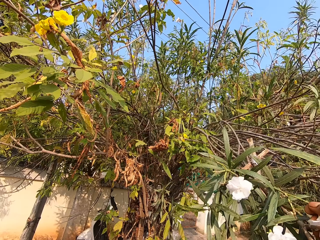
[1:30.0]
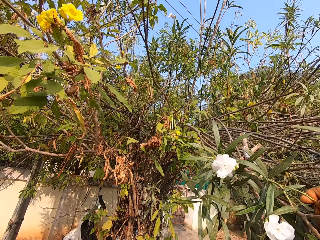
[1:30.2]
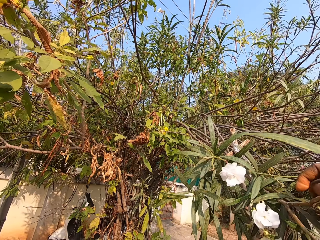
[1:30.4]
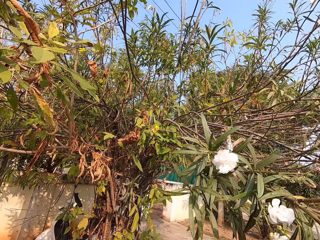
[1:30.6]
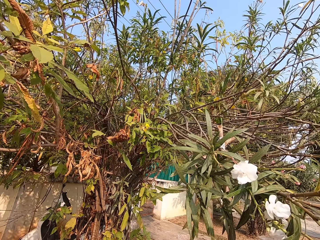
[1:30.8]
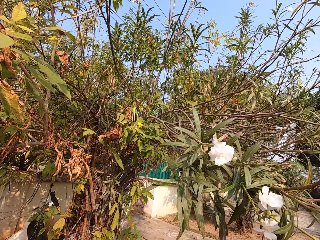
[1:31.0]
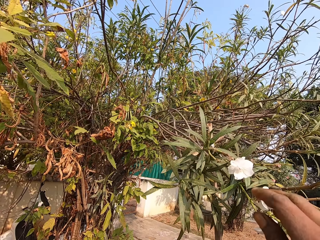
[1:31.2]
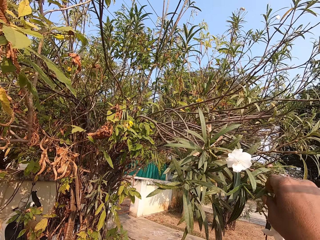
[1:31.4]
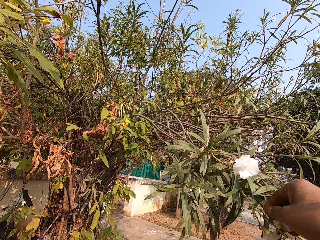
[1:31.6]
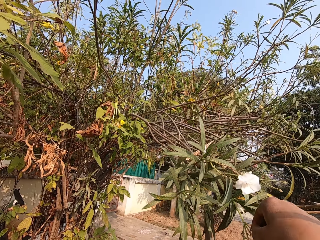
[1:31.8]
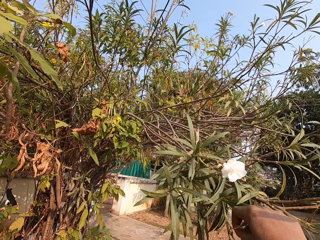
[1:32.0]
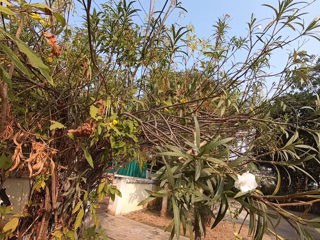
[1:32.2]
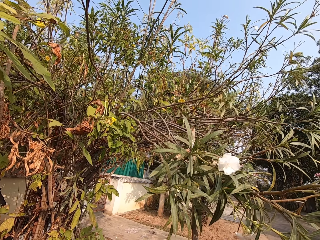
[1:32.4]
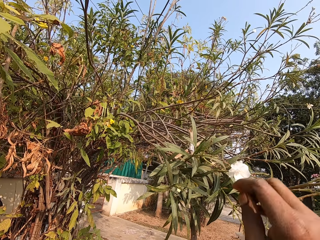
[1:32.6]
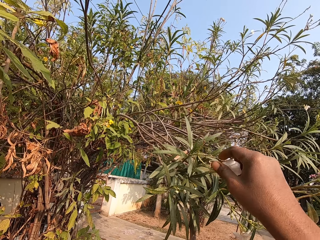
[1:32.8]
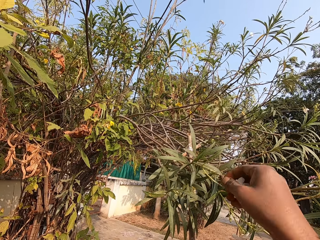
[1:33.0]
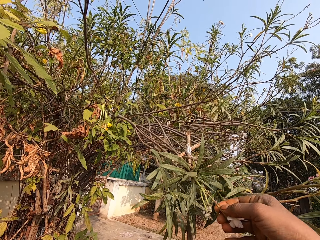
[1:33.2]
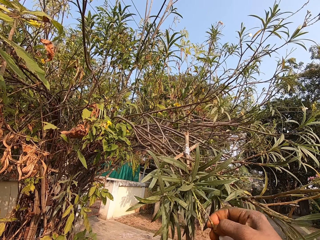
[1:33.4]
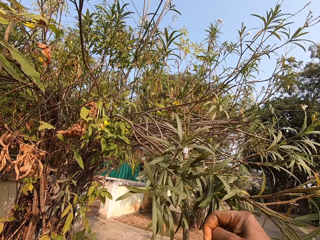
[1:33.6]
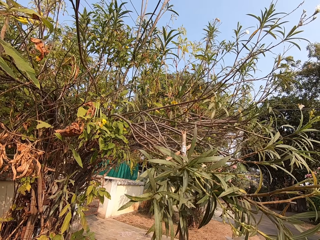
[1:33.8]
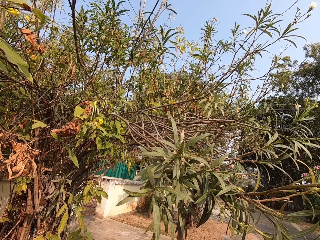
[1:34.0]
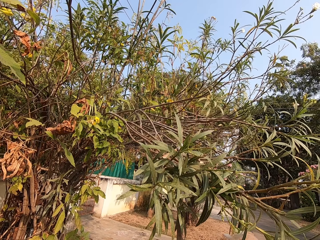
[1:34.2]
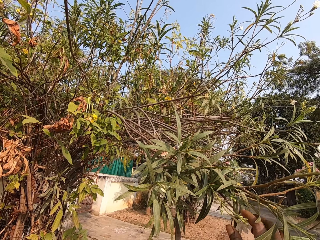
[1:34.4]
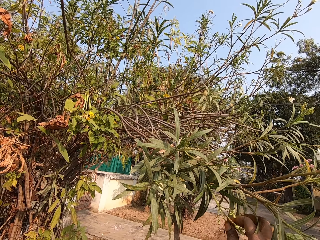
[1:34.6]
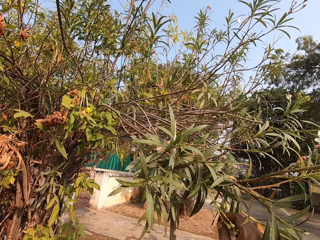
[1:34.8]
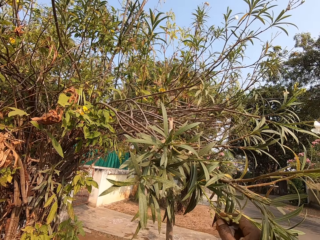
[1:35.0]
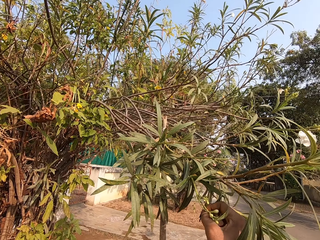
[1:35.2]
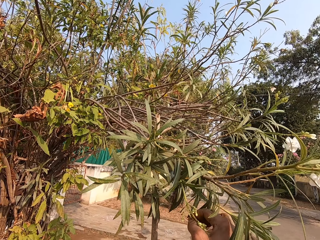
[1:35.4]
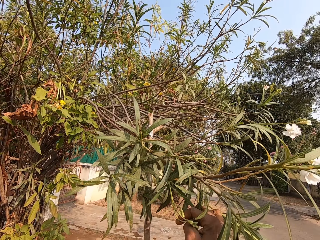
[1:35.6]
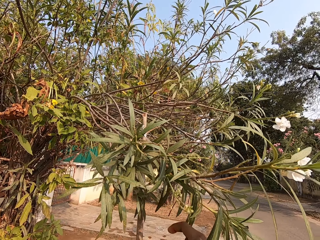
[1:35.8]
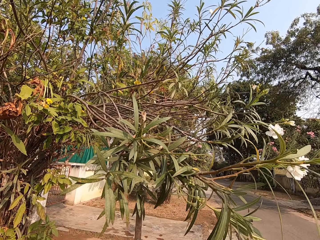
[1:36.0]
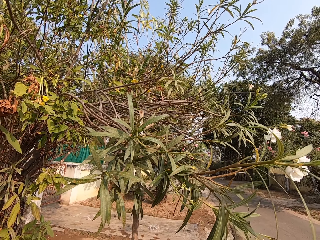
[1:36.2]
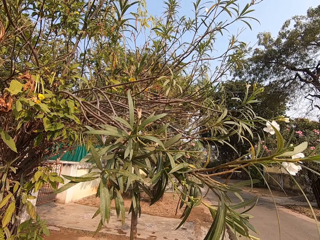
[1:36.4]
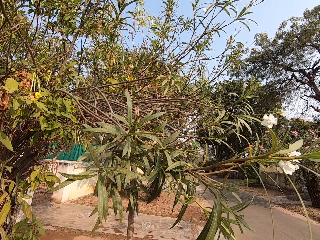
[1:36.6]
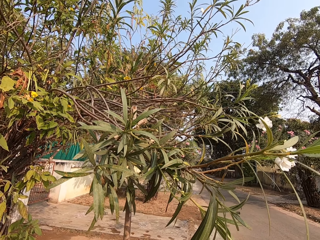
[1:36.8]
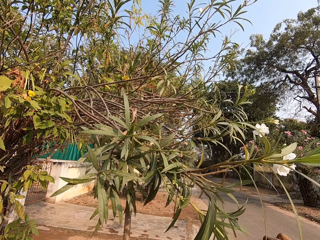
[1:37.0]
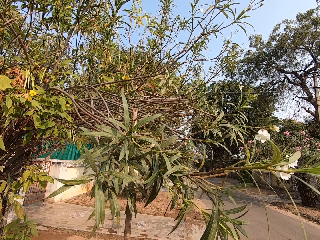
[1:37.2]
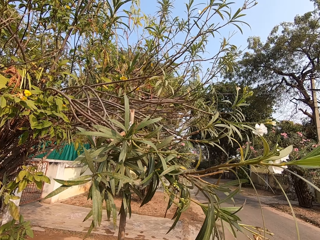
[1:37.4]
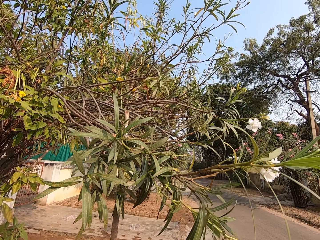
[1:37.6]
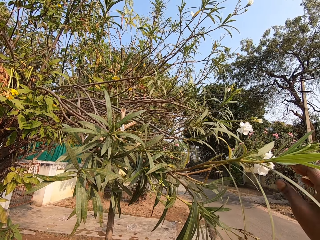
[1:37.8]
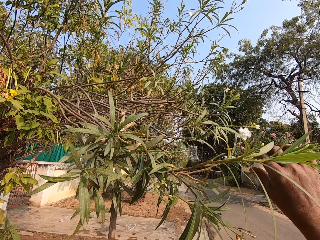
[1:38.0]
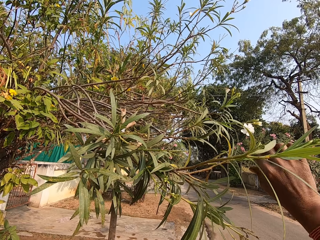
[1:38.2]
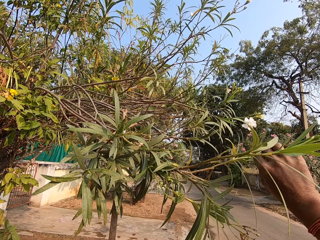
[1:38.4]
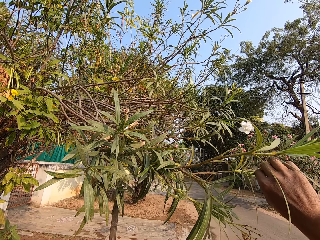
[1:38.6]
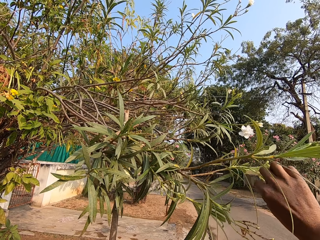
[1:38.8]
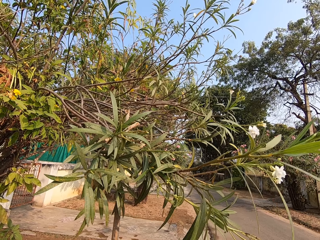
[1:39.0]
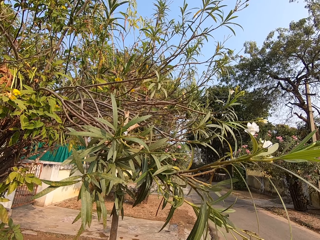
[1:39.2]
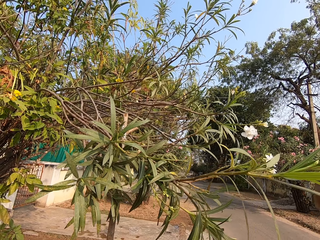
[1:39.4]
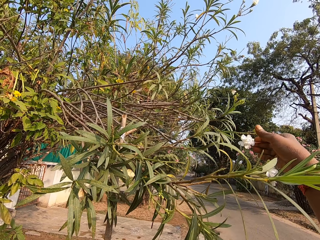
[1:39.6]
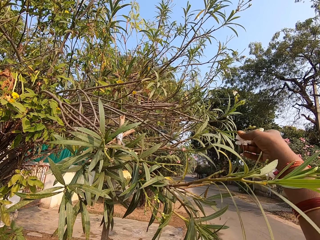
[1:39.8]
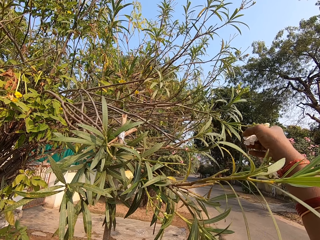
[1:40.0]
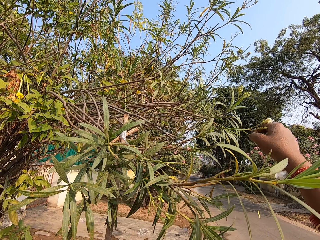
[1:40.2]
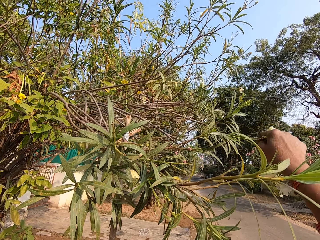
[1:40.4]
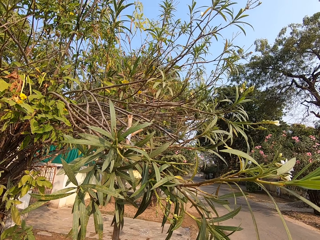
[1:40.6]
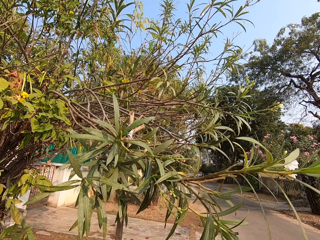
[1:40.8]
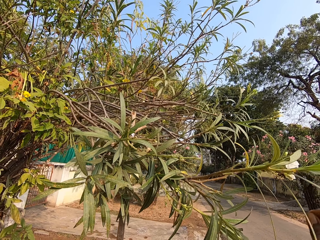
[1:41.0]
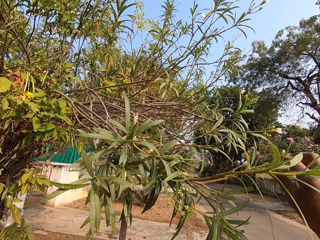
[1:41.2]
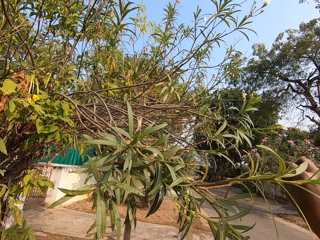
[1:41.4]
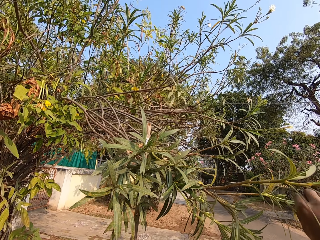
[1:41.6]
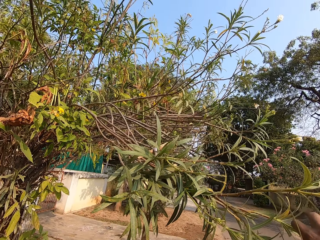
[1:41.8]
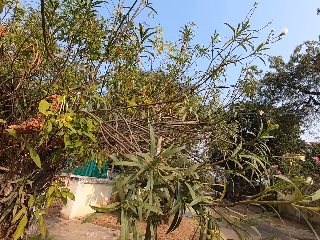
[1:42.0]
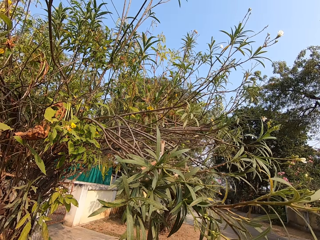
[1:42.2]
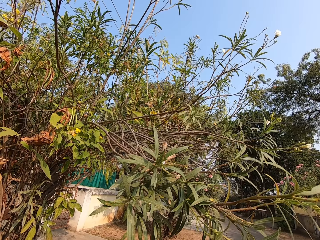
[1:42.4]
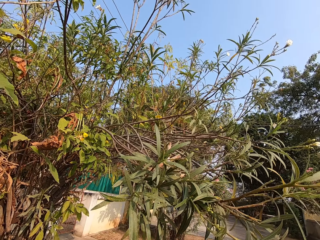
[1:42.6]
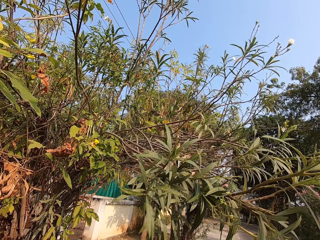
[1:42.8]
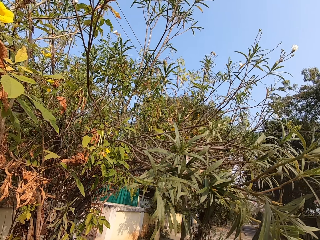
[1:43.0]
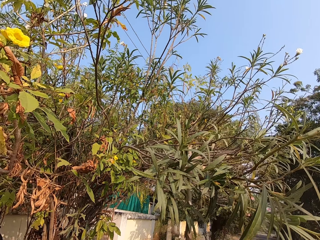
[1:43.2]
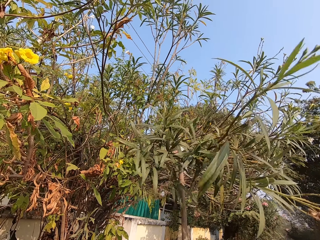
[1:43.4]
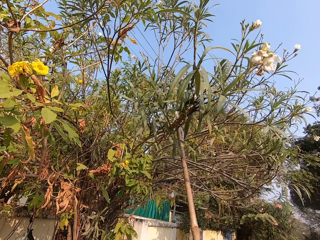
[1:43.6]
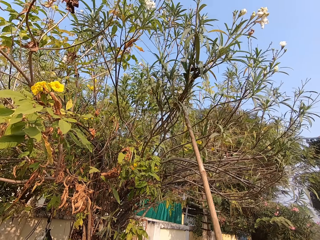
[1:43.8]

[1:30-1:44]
The camera wearer plucks flowers on the tree with his right hand. He does so repeatedly.

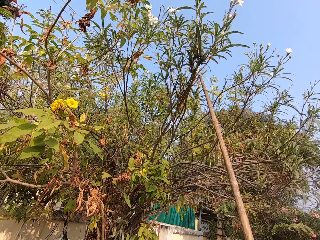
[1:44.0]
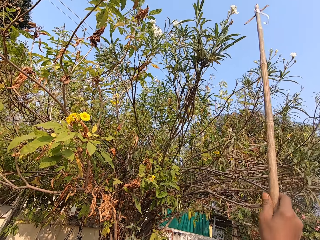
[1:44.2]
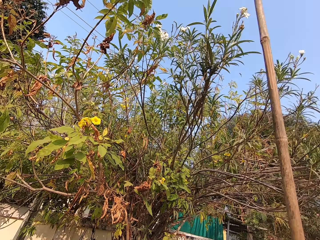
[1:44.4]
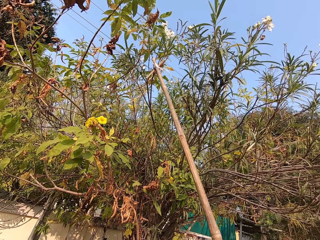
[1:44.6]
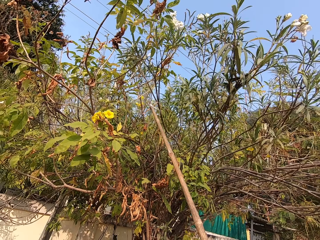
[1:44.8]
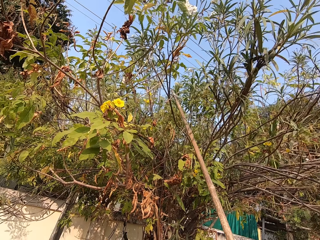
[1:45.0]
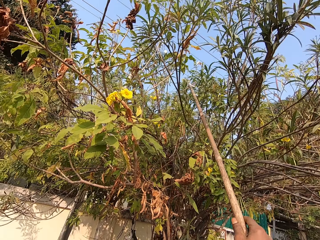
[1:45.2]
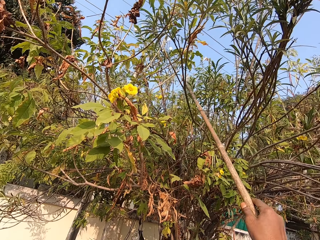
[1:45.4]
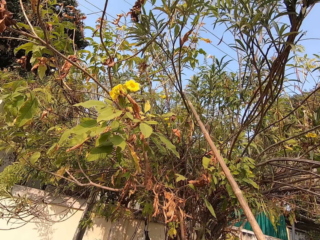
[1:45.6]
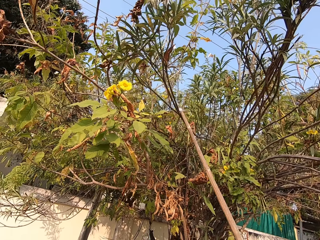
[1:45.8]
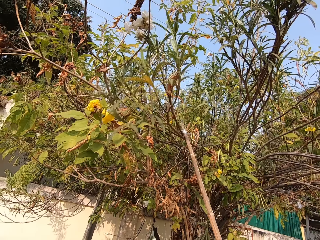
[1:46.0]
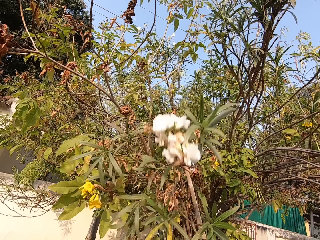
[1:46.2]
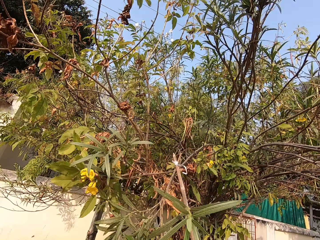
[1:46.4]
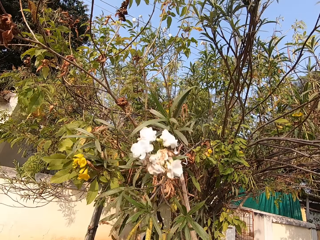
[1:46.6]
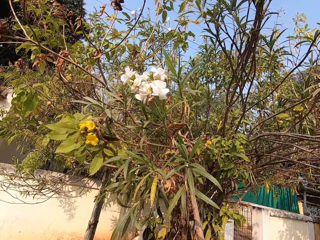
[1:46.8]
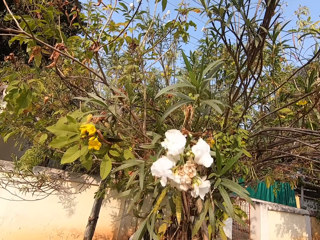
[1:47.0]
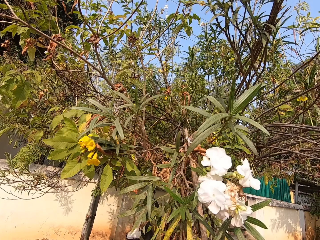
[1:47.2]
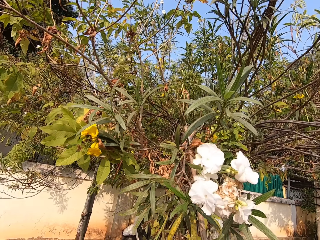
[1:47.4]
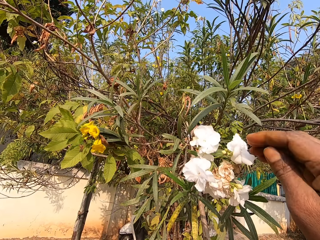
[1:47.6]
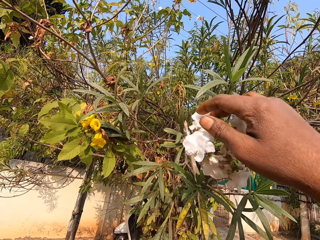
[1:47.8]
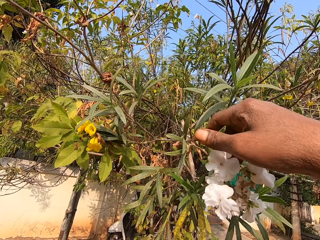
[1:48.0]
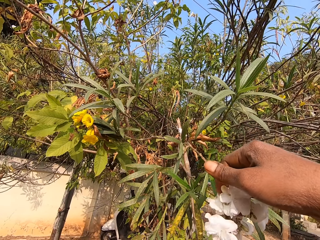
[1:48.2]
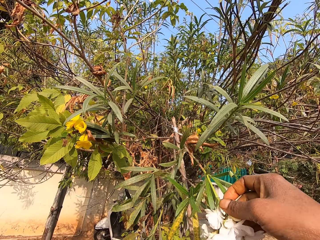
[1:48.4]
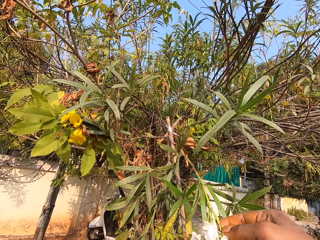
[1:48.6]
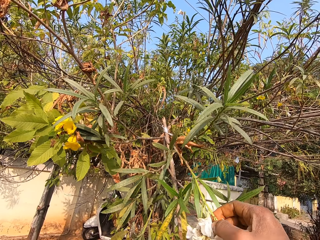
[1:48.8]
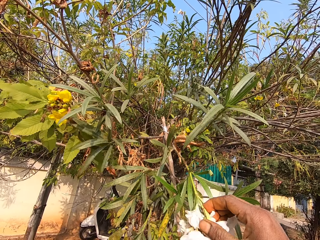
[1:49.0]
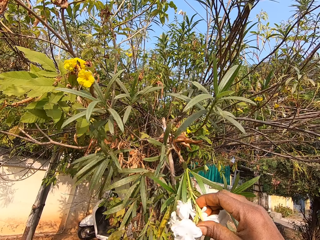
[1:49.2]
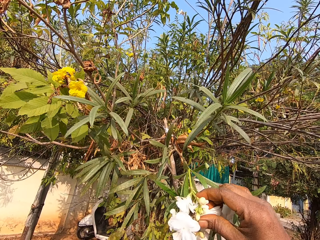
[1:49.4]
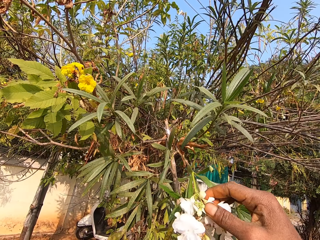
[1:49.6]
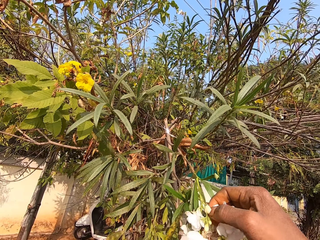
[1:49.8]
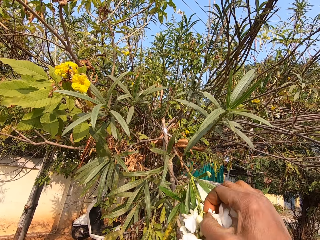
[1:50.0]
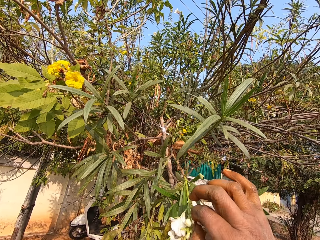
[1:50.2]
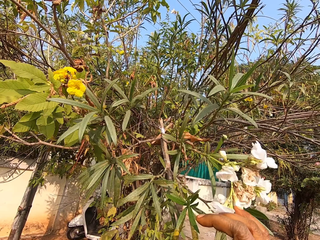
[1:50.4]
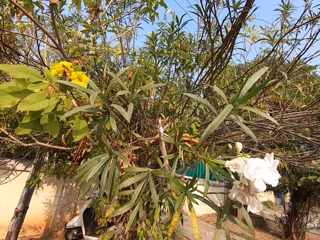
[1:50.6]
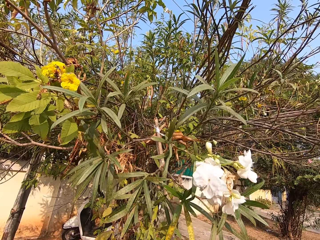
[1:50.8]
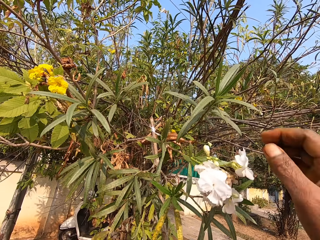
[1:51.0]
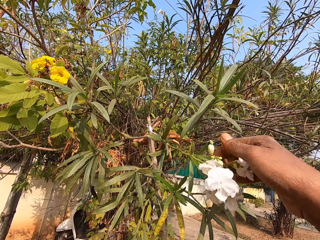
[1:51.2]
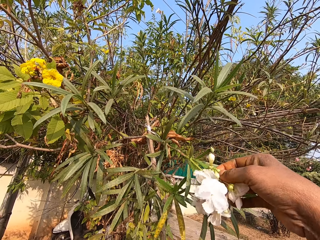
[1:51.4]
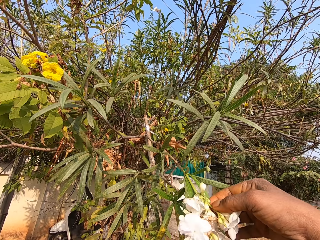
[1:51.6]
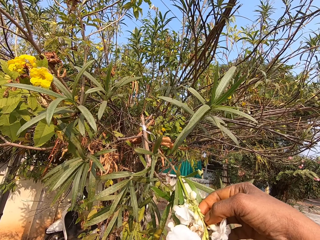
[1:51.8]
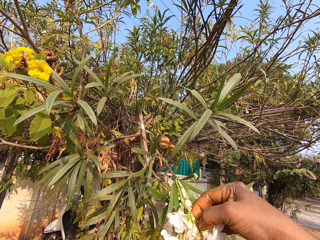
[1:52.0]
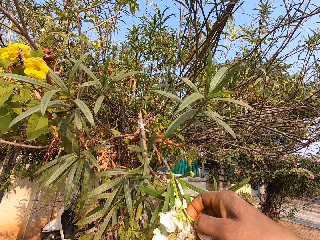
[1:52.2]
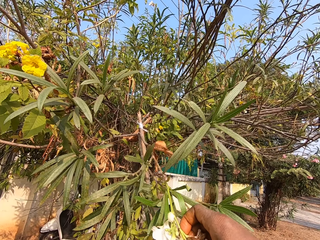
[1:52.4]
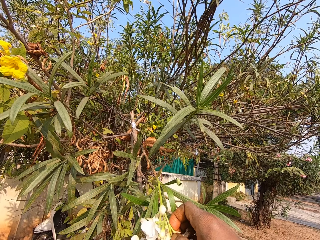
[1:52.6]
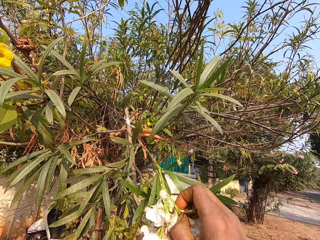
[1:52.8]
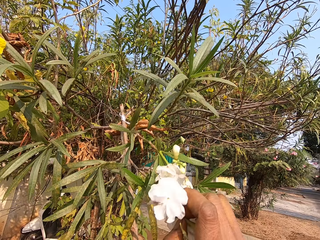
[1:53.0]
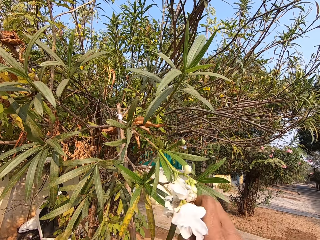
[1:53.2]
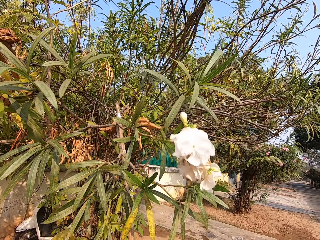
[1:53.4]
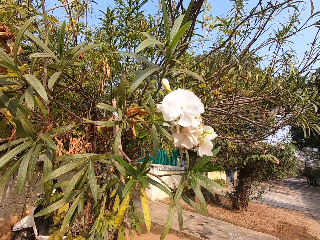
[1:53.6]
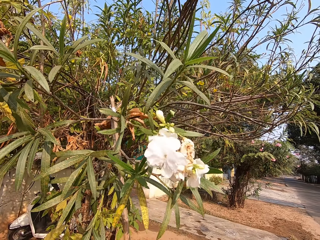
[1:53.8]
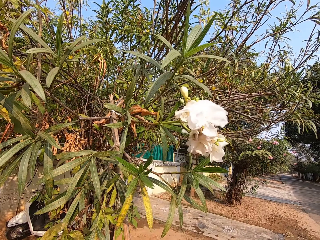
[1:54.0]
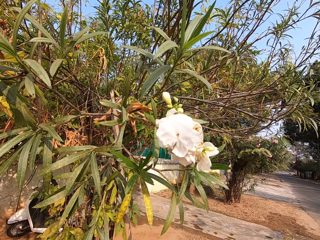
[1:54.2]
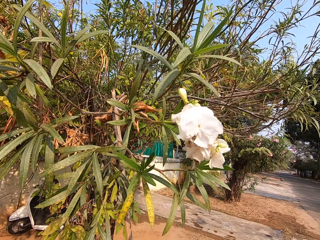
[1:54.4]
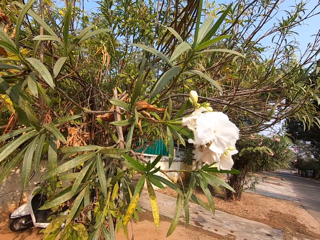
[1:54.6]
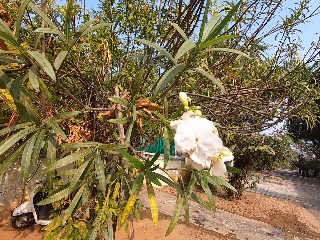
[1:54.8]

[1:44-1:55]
The camera wearer removes the rod from the branch of the tree with his right hand. He pulls the branch of the tree with the rod in his right hand. He plucks flowers on the tree with his right hand. He does so again.
